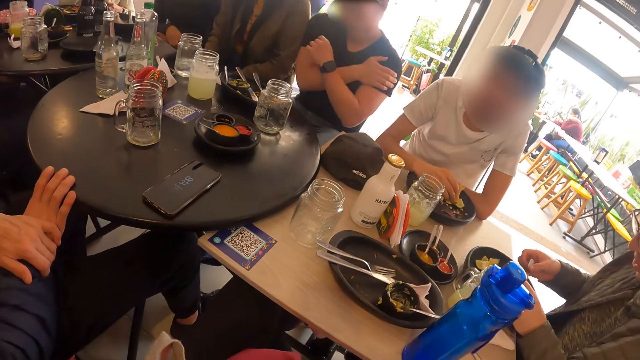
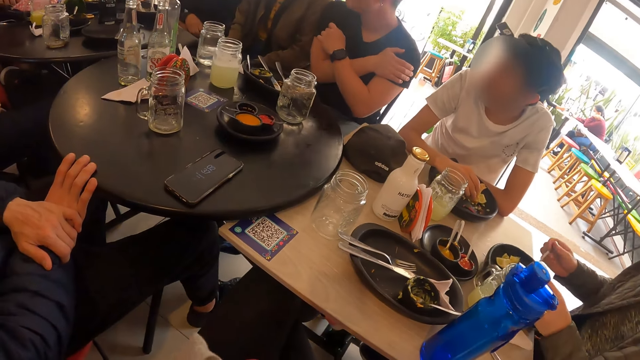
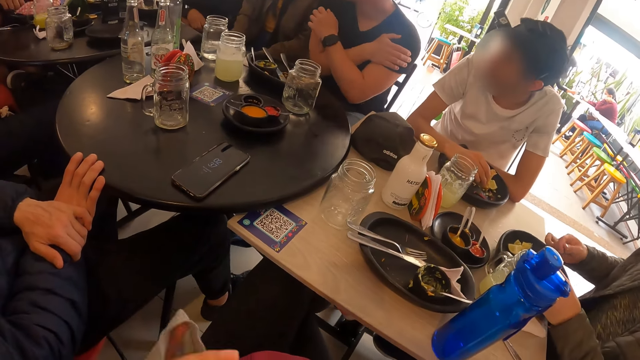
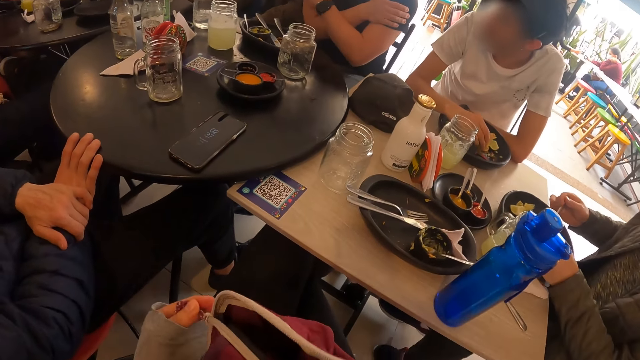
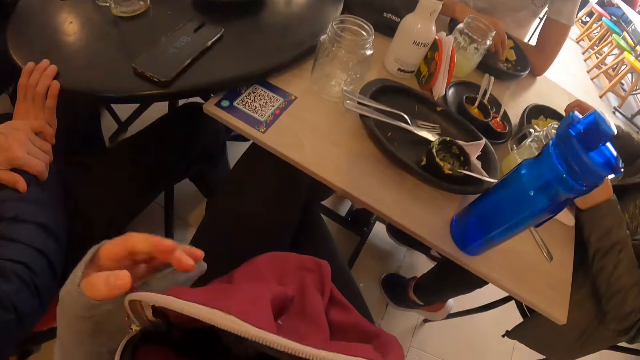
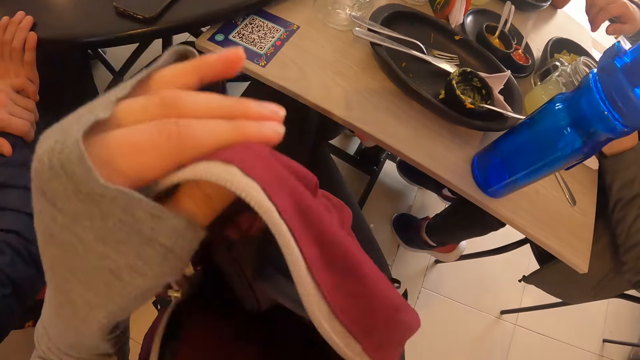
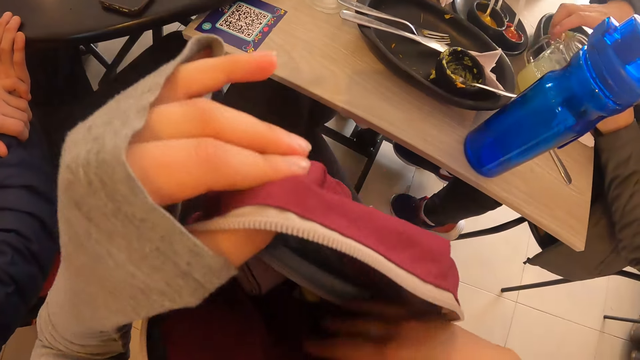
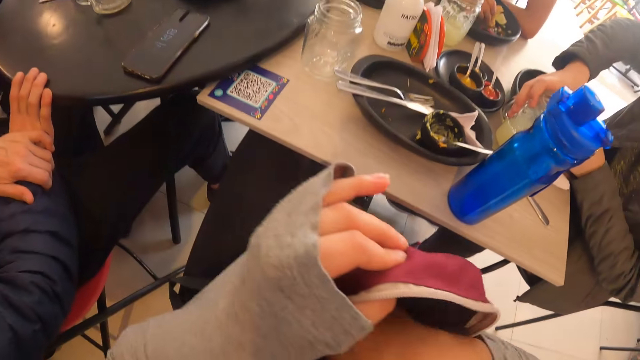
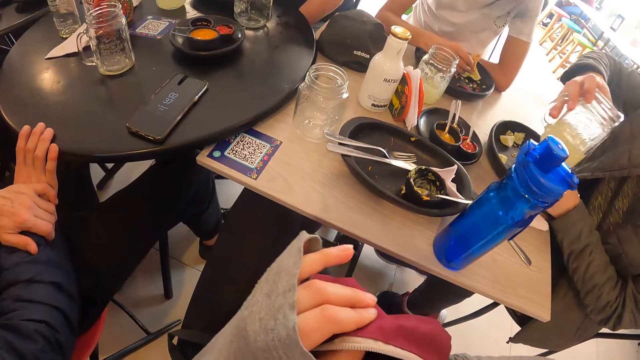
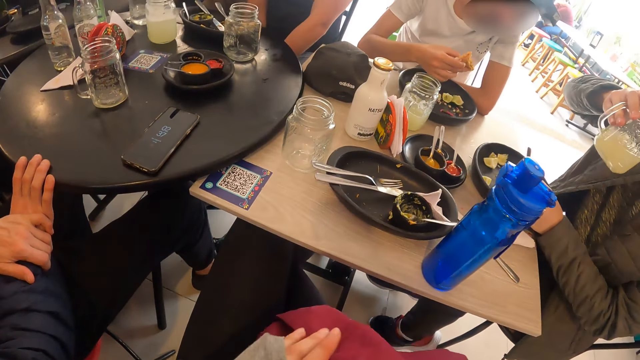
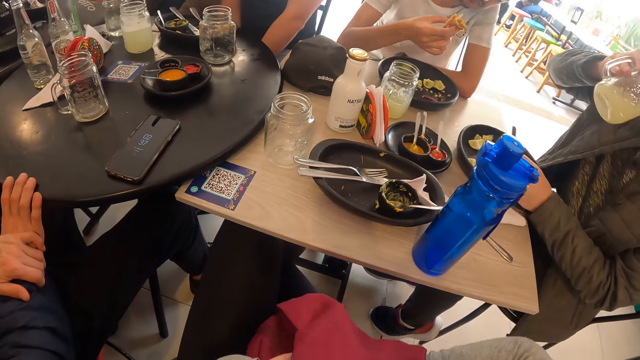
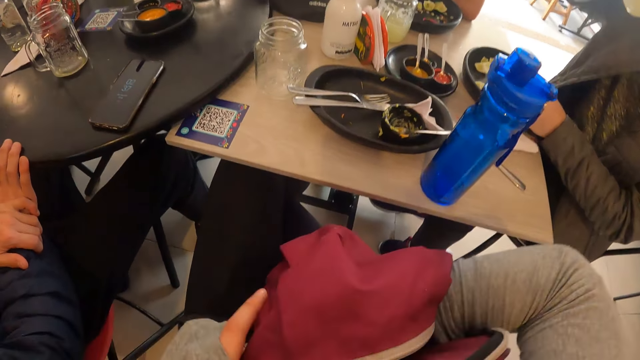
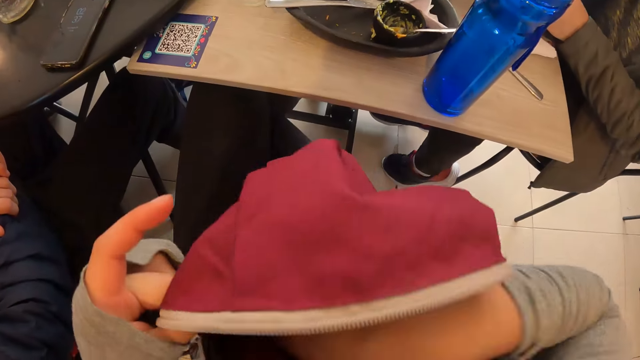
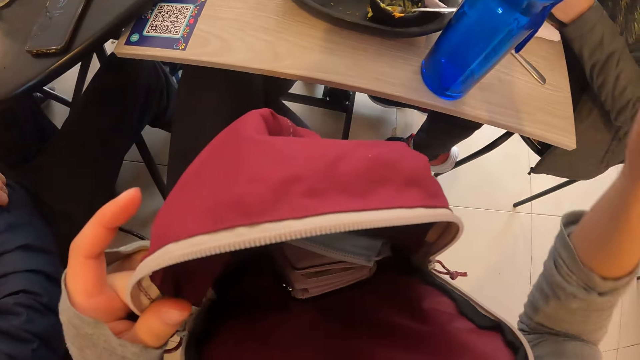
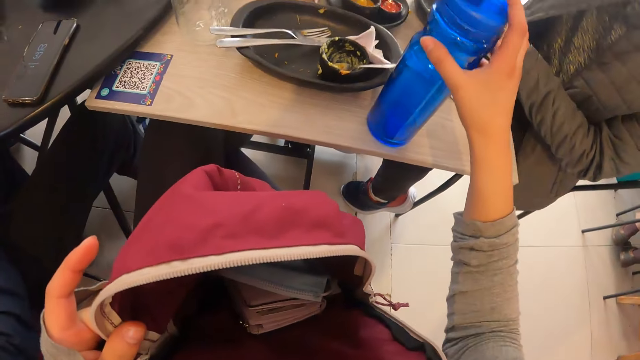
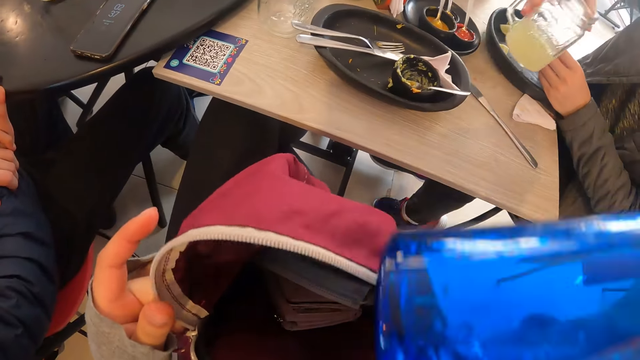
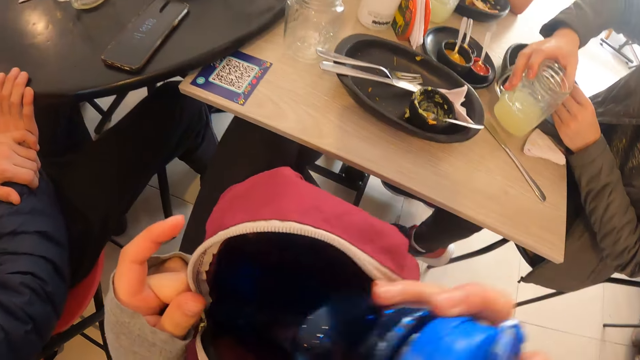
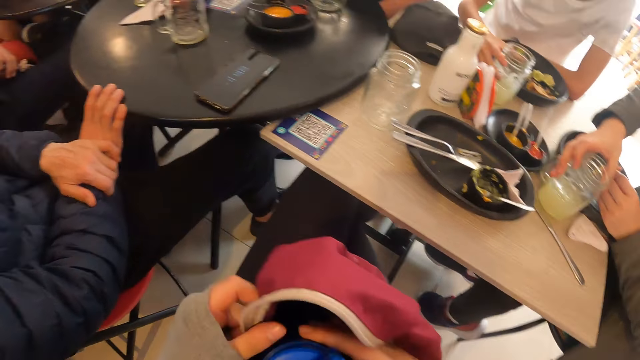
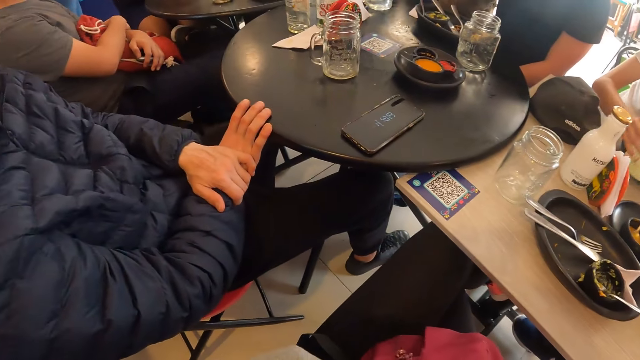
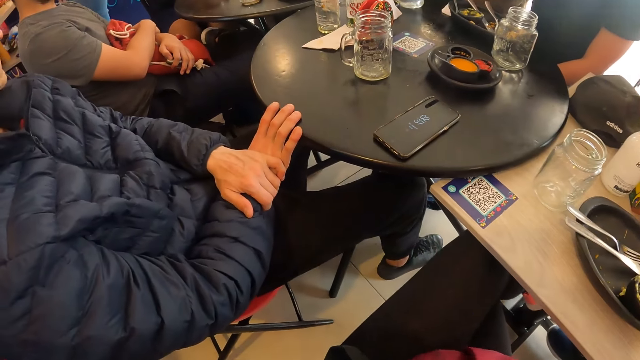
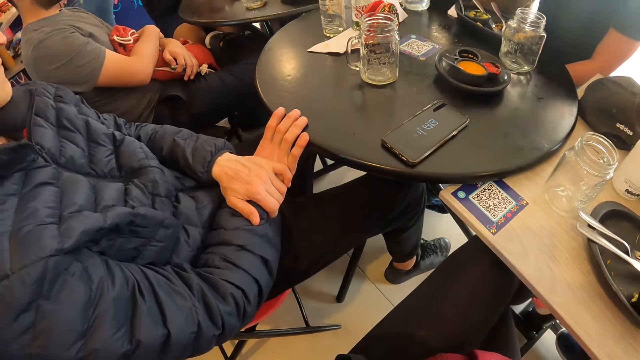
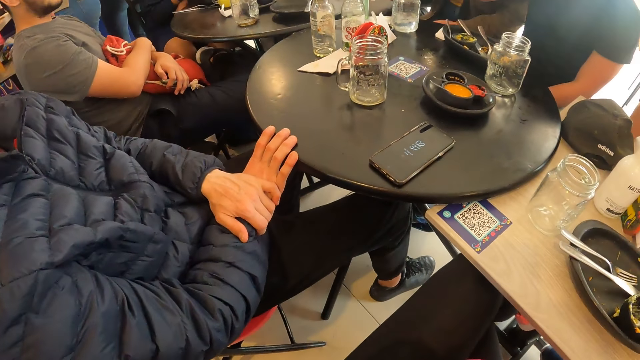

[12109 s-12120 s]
The man picks the fork on the plate with his right hand and gathers the food on the plate with the fork in his right hand. The camera wearer adjusts a bag on her lap with both hands. She opens the bag. The man picks the cup of lemonade from the table with his left hand and drinks from the cup of lemonade in his left hand. The camera wearer picks a water bottle from the table with her right hand. The man places the lemonade in his left hand on the table. The camera wearer places the bottle of water in her right hand in the bag on her lap.

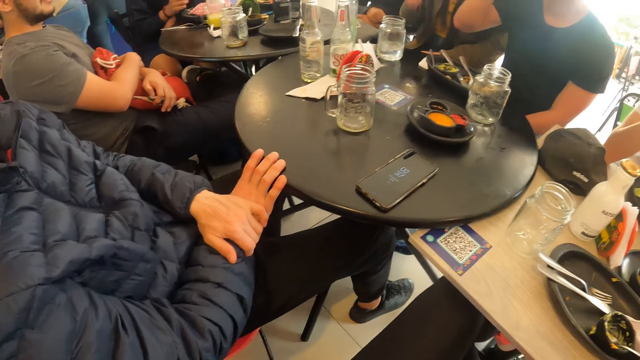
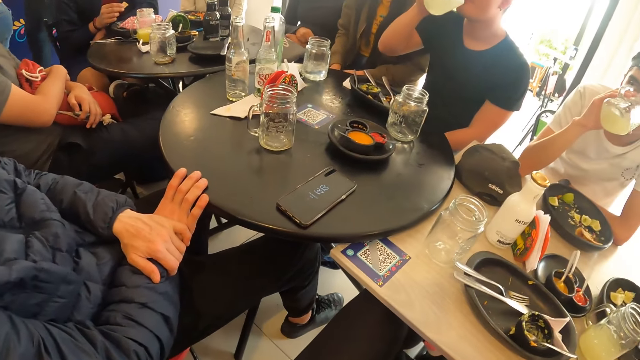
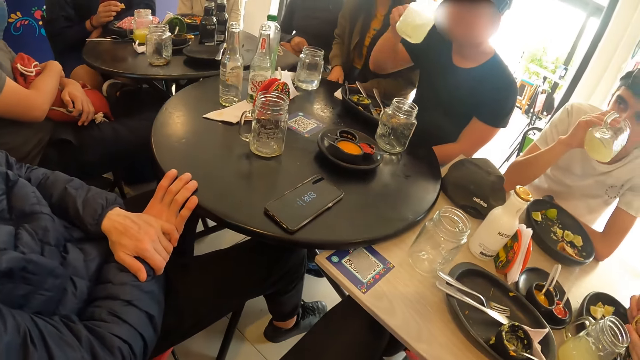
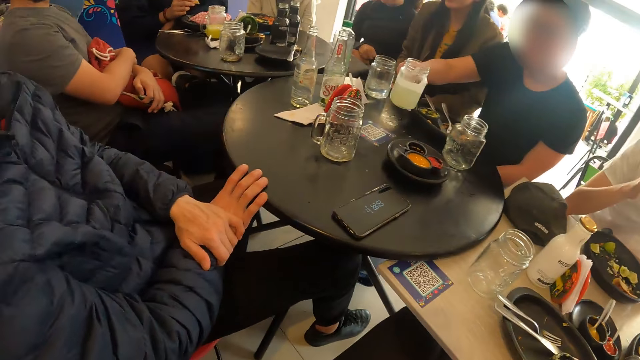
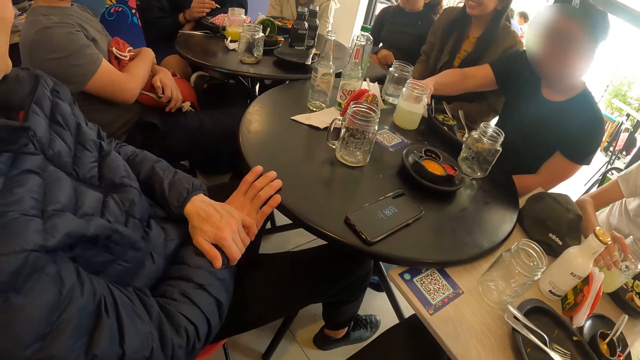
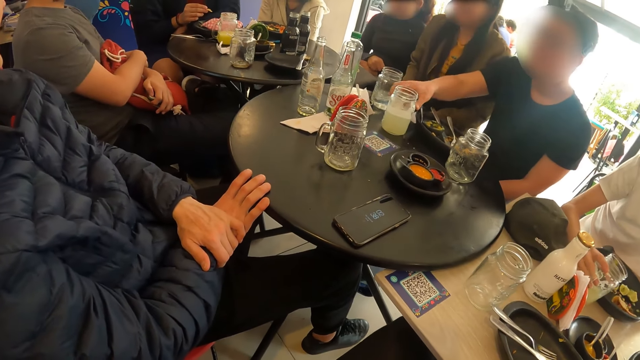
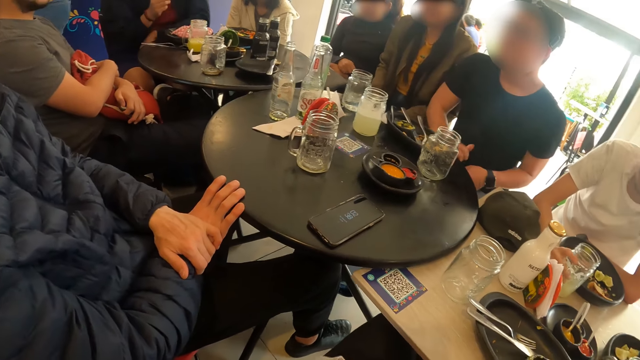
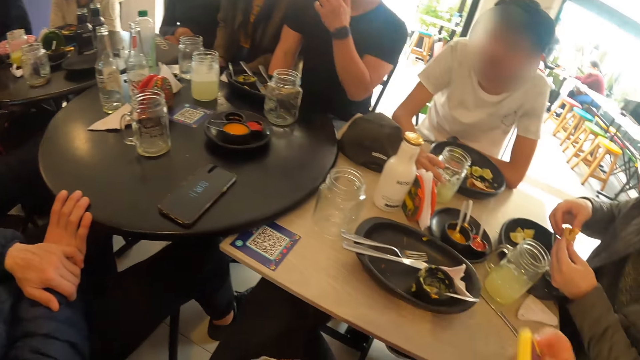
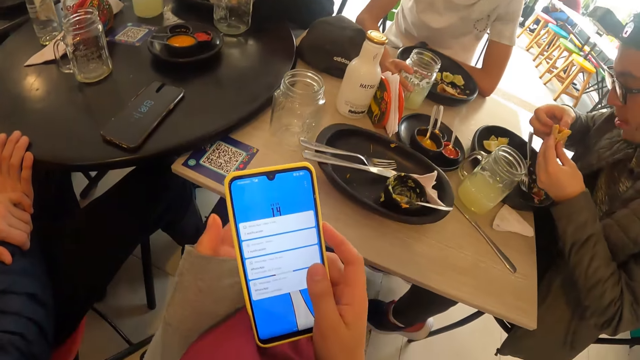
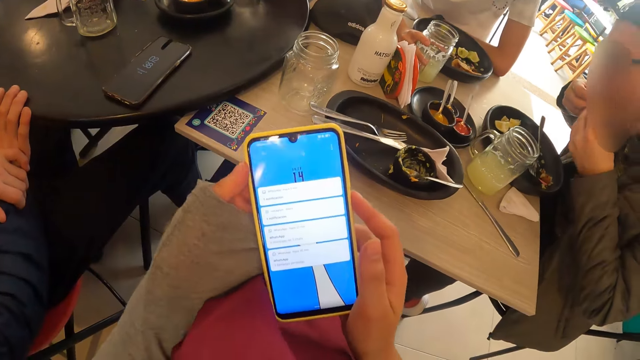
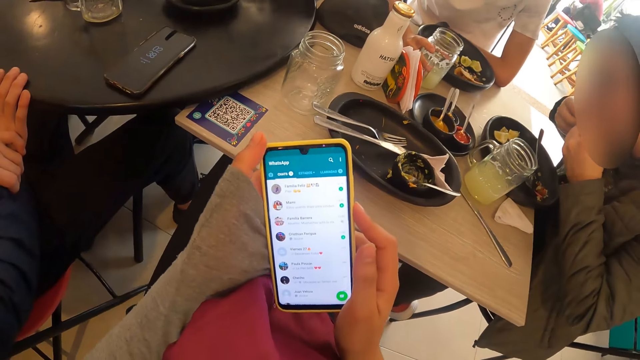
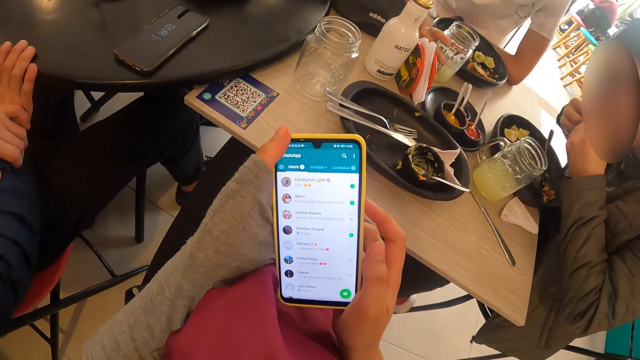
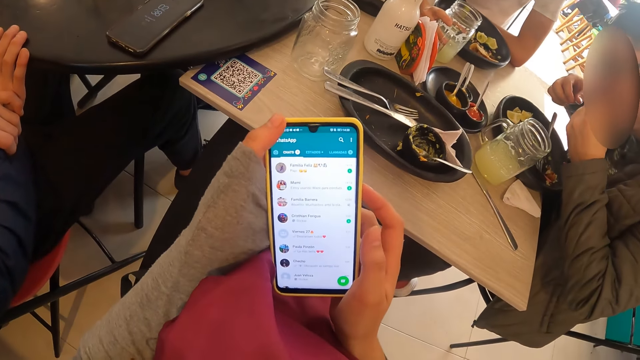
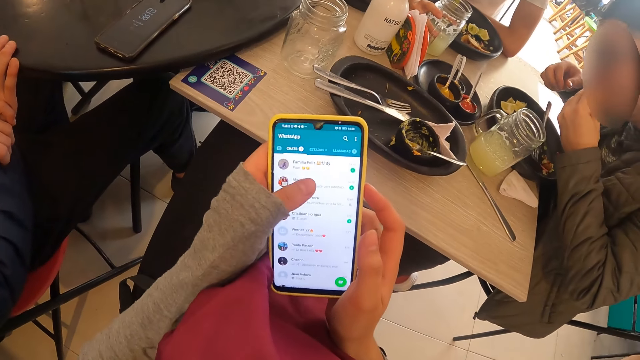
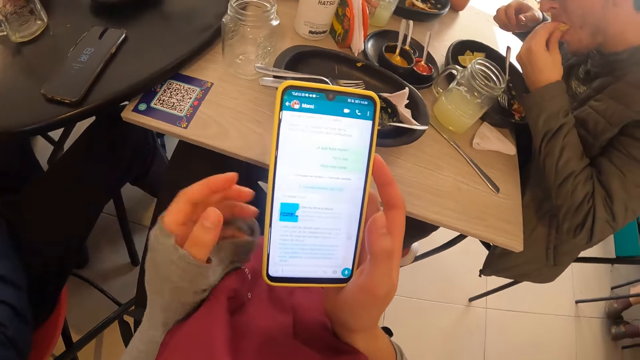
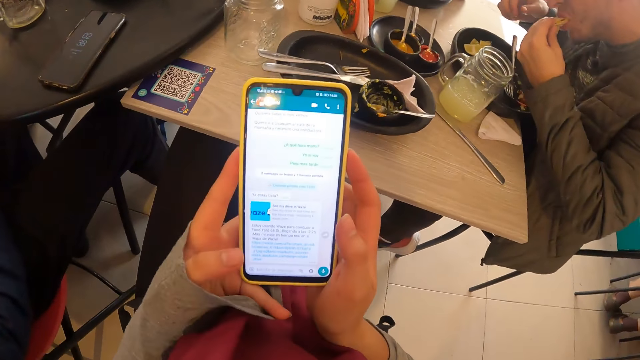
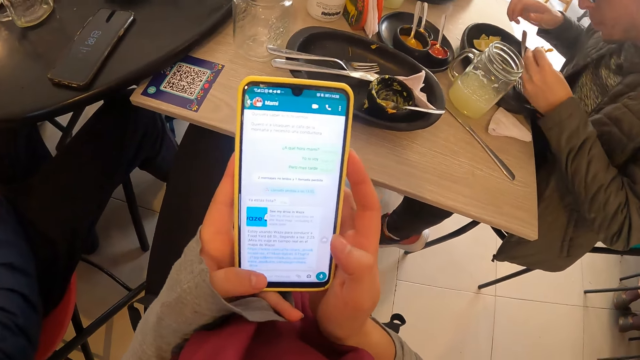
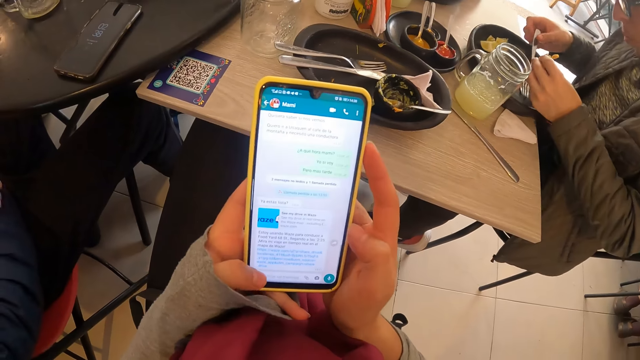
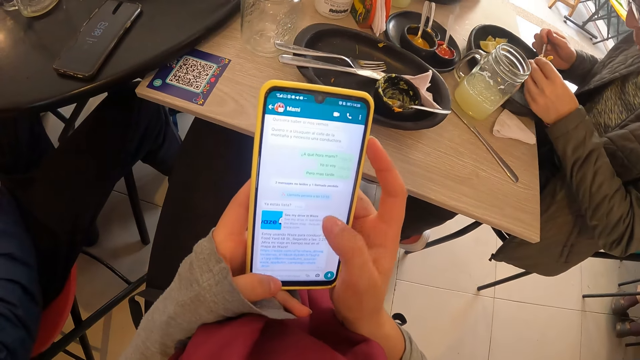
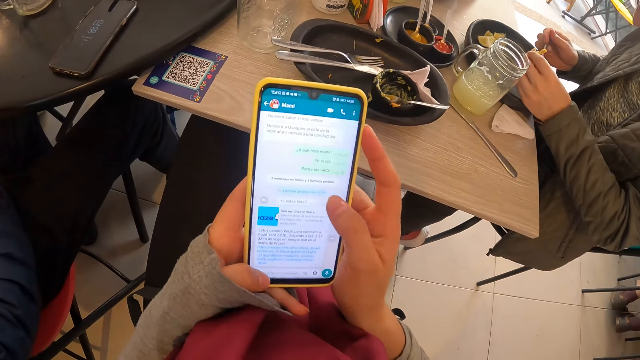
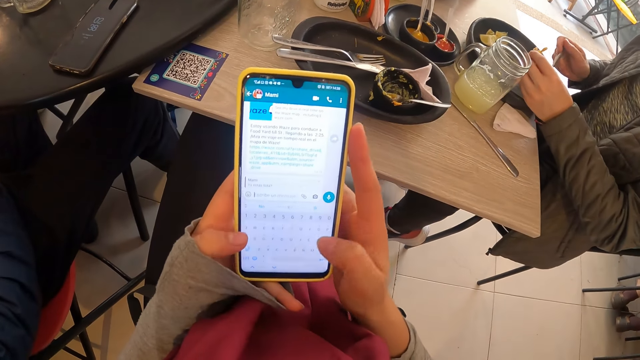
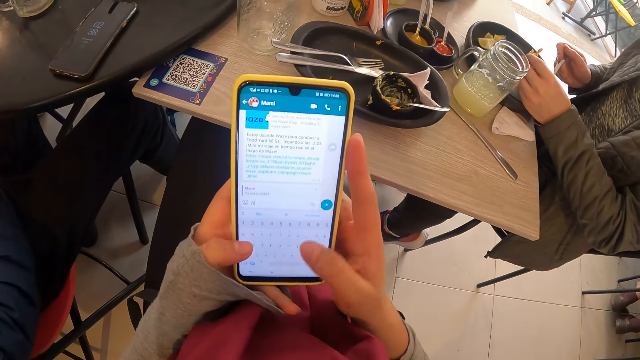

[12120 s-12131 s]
A man drinks from the cup of lemonade in his right hand. Another man drinks from the cup of lemonade in his right hand. The first man places the cup of lemonade in his right hand on the table. The other man places the cup of lemonade in his right hand on the table. The camera wearer holds a phone in her right hand. A third man eats the taco with both hands. The camera wearer unlocks the phone. She operates the phone with both hands. She touches the phone screen. The third man picks the fork on the plate with his right hand. The camera wearer touches the phone screen again. The third man picks food from the plate with the fork in his right hand.
